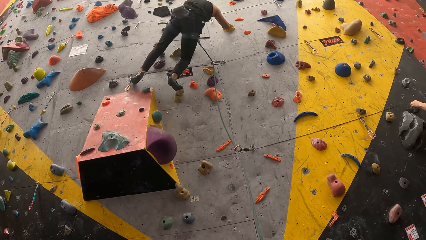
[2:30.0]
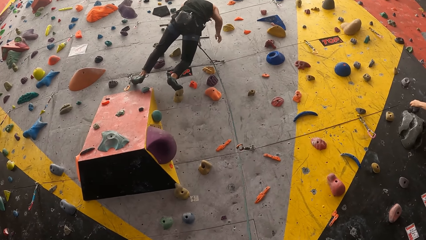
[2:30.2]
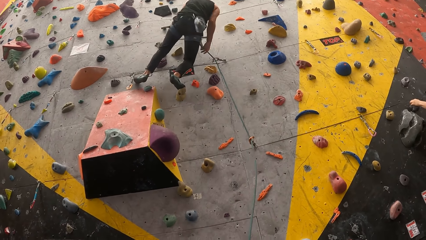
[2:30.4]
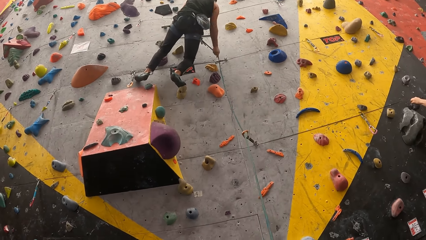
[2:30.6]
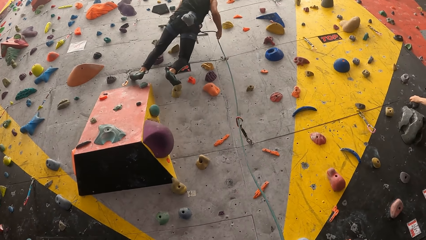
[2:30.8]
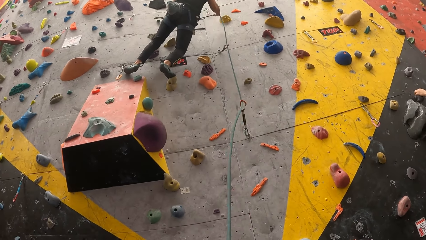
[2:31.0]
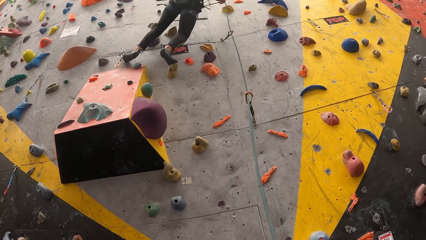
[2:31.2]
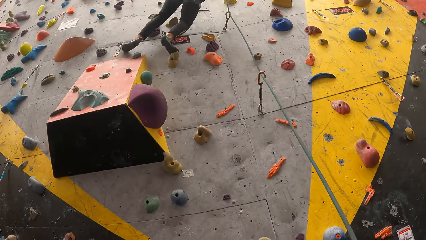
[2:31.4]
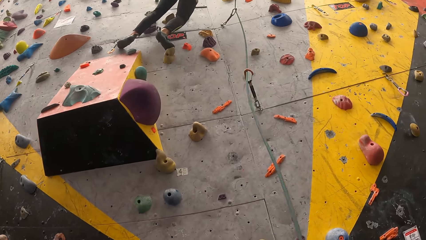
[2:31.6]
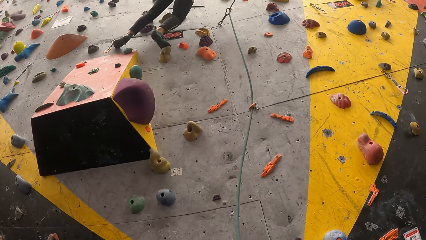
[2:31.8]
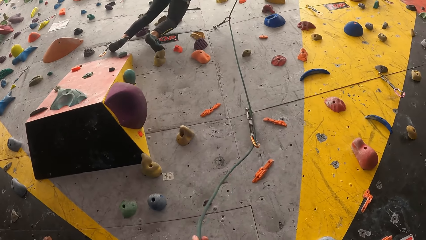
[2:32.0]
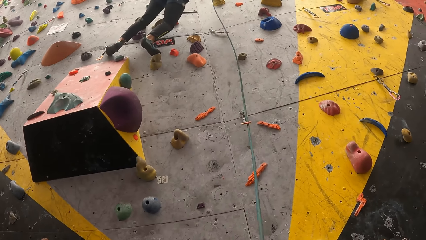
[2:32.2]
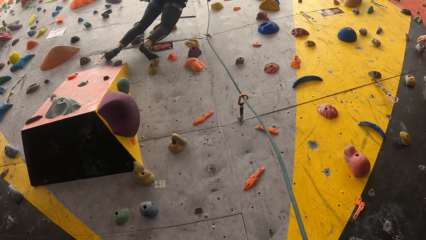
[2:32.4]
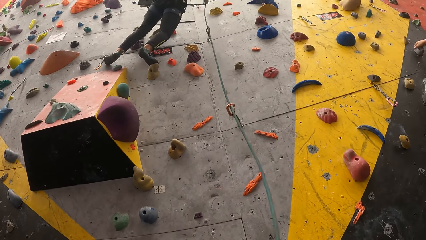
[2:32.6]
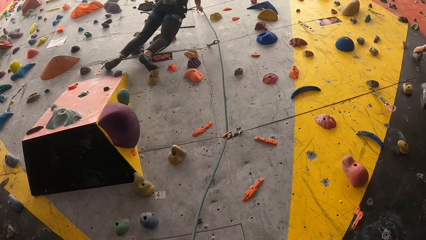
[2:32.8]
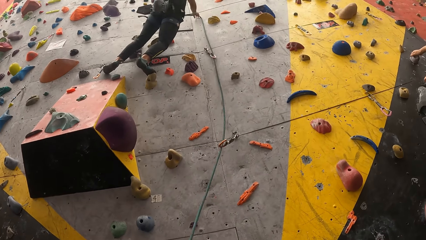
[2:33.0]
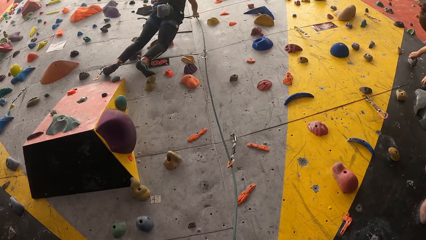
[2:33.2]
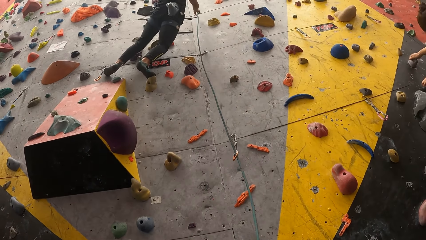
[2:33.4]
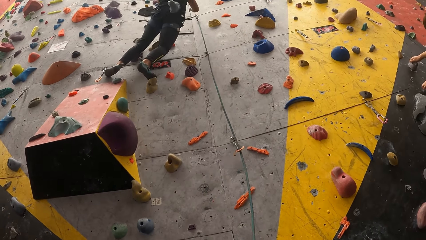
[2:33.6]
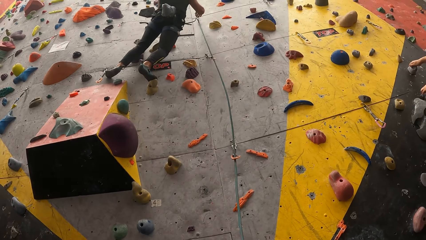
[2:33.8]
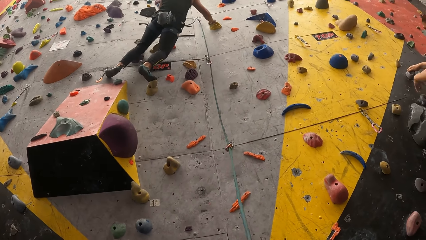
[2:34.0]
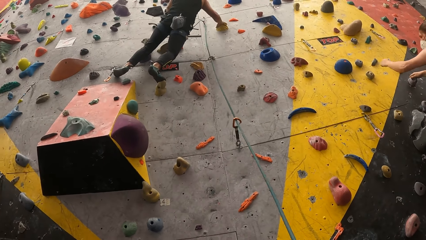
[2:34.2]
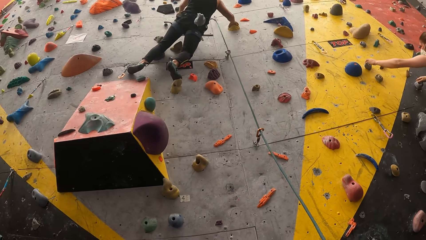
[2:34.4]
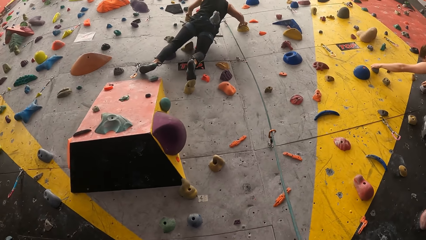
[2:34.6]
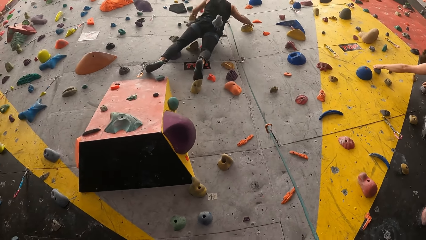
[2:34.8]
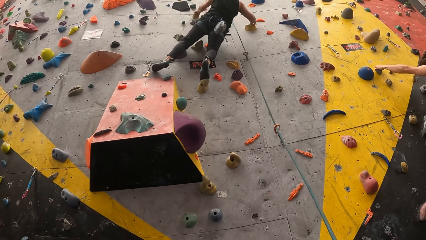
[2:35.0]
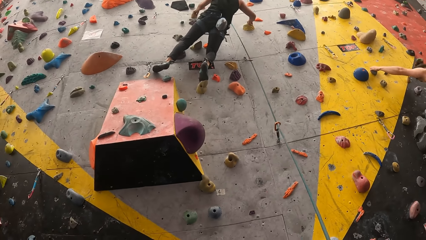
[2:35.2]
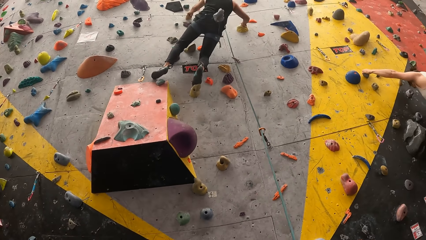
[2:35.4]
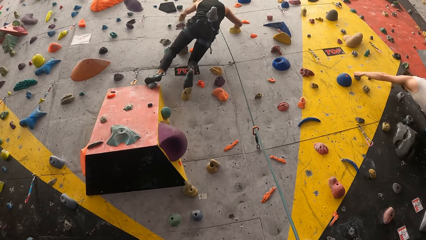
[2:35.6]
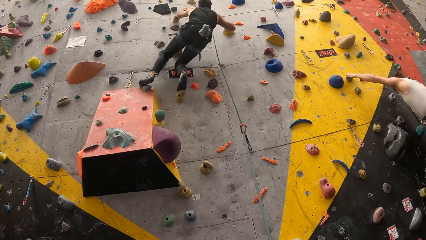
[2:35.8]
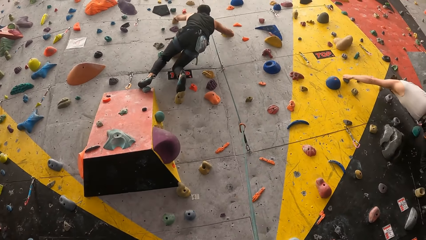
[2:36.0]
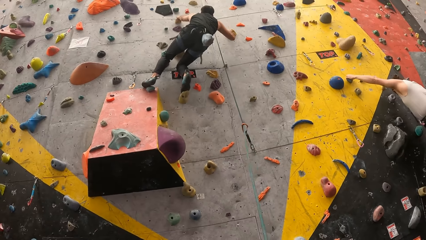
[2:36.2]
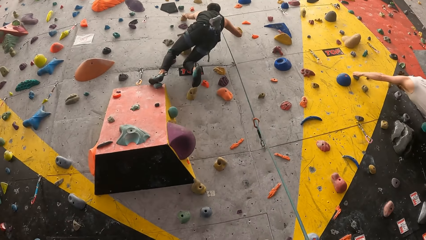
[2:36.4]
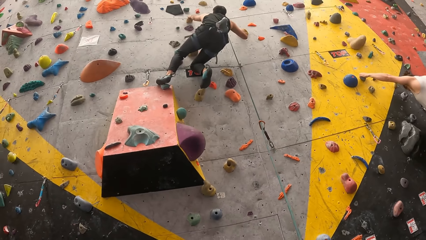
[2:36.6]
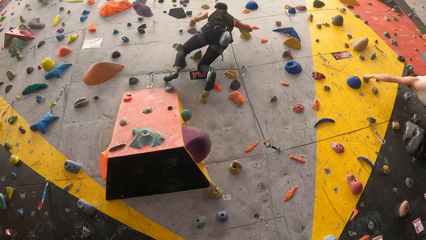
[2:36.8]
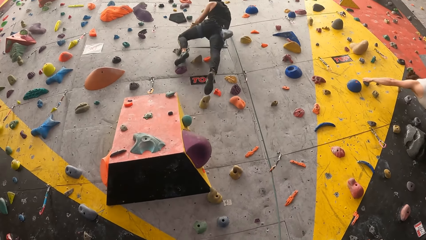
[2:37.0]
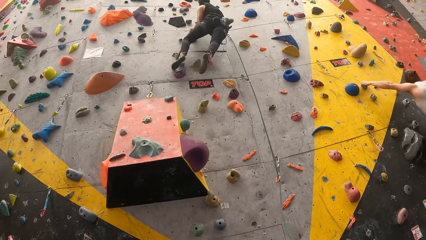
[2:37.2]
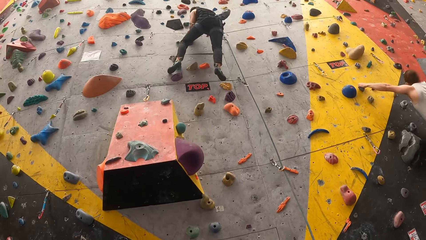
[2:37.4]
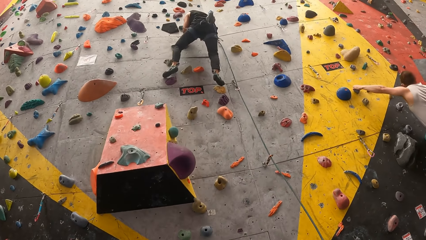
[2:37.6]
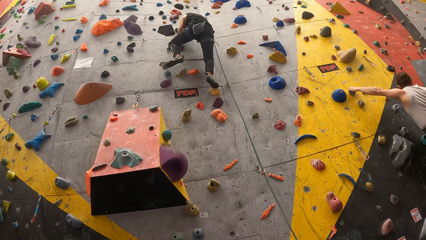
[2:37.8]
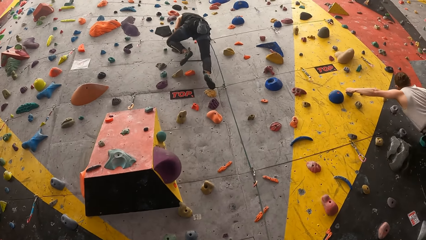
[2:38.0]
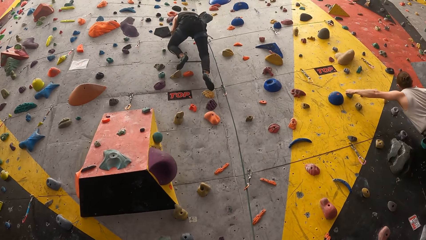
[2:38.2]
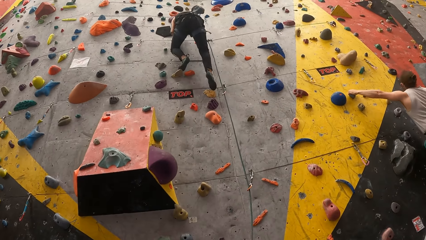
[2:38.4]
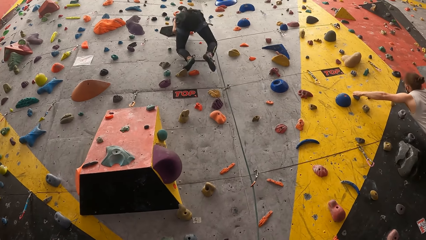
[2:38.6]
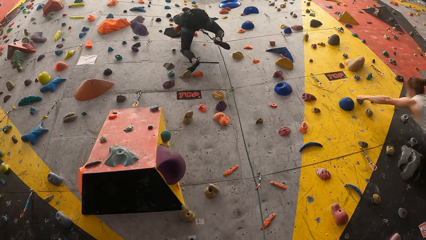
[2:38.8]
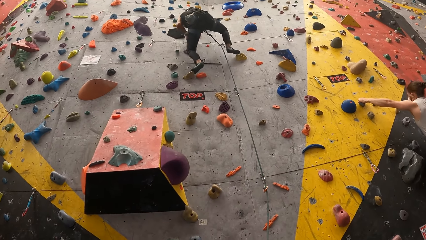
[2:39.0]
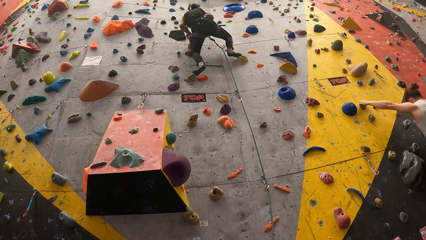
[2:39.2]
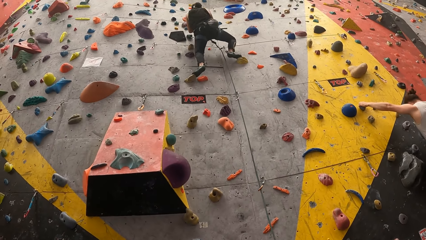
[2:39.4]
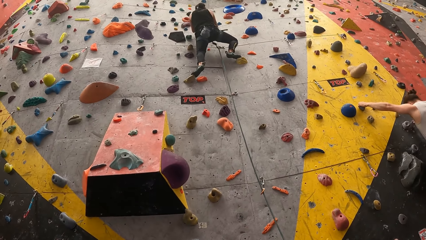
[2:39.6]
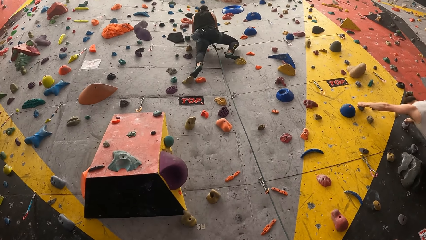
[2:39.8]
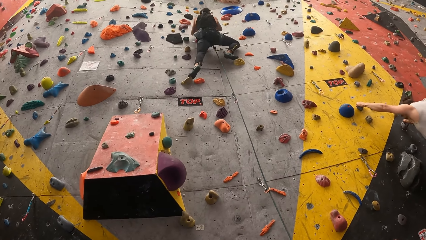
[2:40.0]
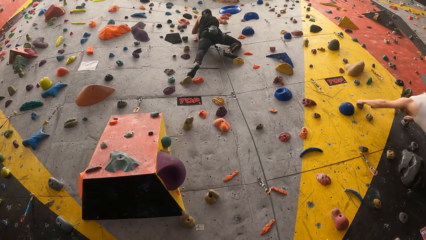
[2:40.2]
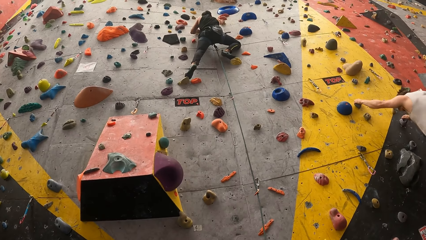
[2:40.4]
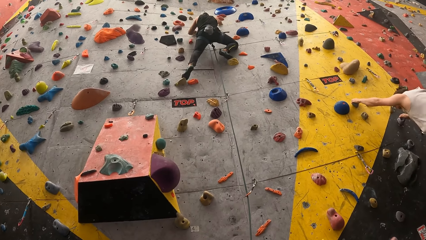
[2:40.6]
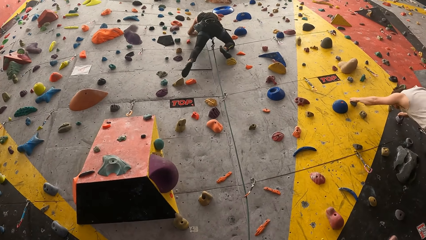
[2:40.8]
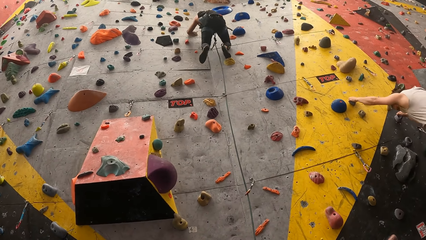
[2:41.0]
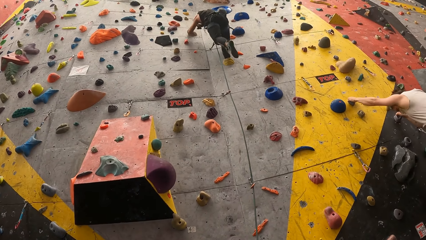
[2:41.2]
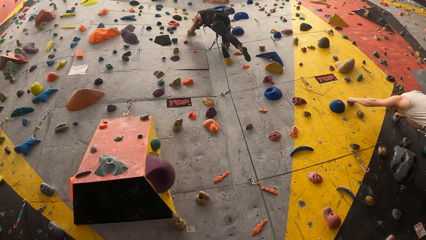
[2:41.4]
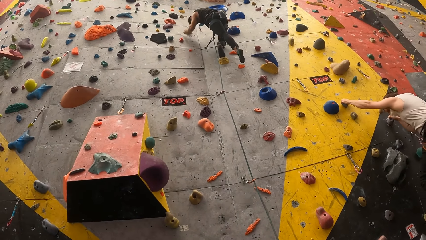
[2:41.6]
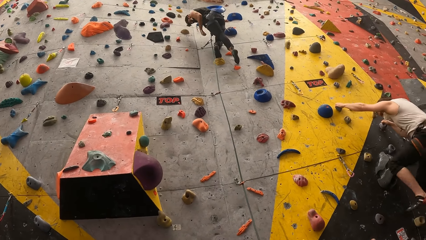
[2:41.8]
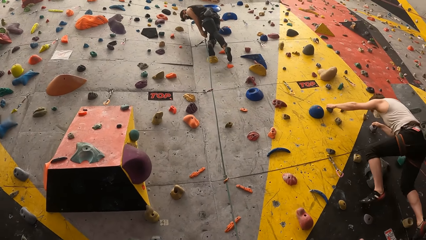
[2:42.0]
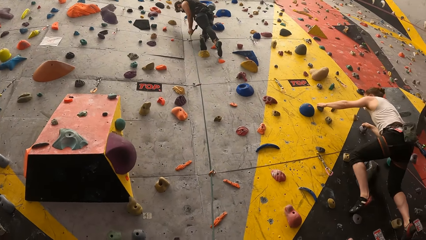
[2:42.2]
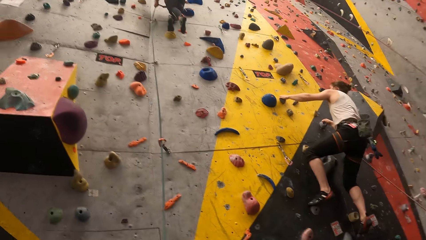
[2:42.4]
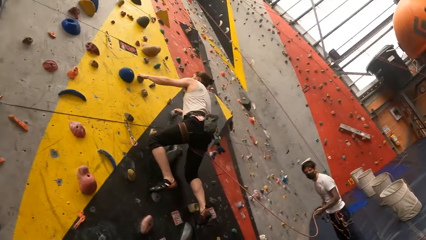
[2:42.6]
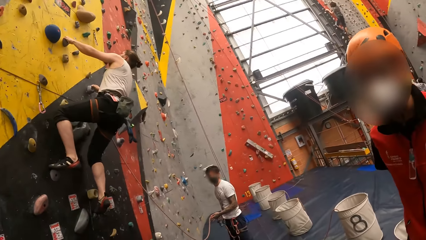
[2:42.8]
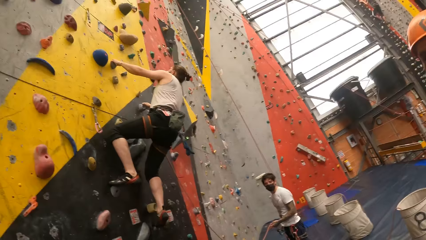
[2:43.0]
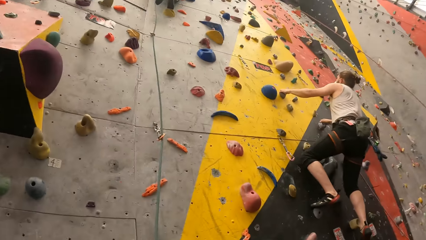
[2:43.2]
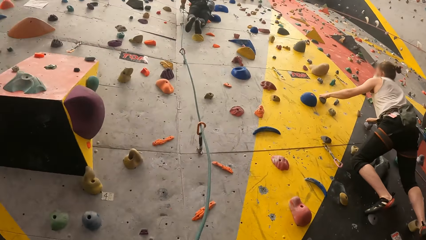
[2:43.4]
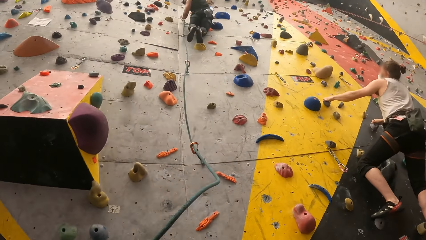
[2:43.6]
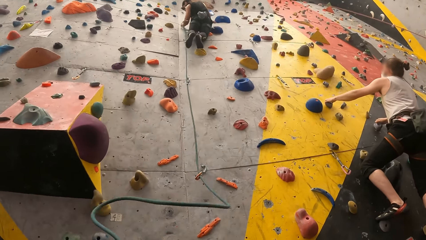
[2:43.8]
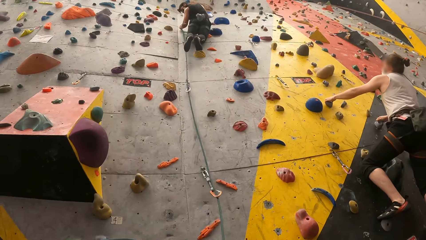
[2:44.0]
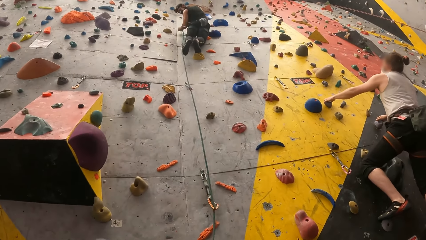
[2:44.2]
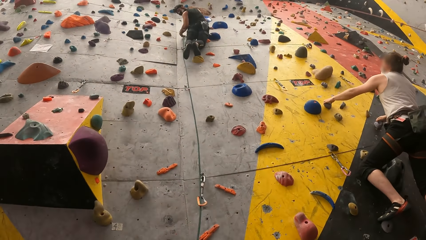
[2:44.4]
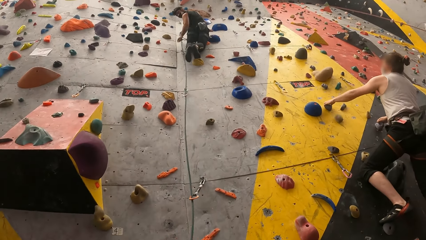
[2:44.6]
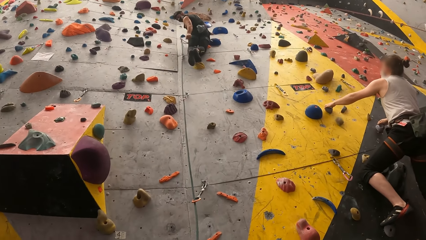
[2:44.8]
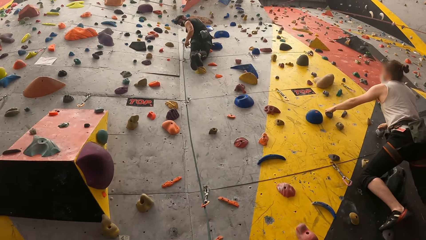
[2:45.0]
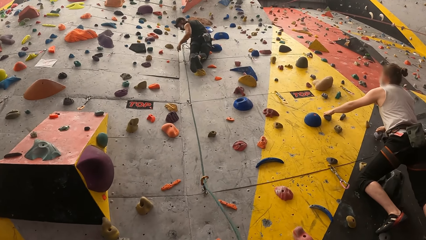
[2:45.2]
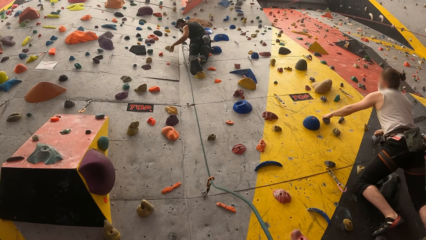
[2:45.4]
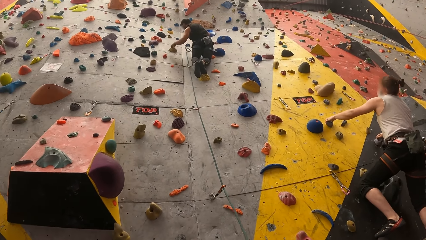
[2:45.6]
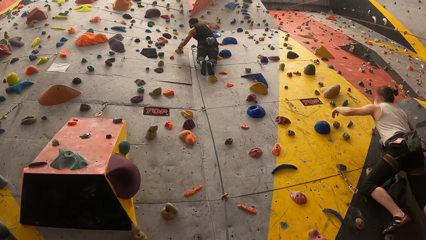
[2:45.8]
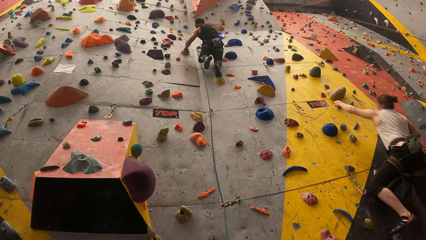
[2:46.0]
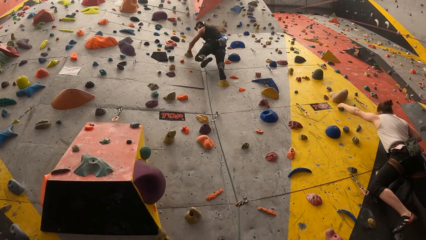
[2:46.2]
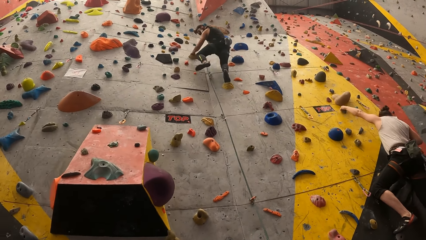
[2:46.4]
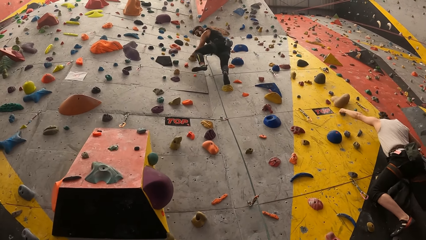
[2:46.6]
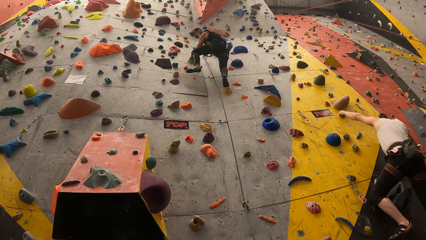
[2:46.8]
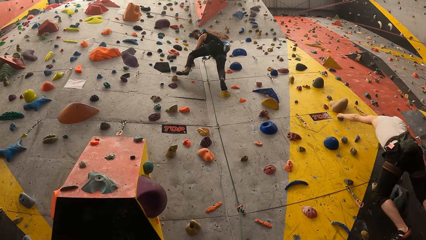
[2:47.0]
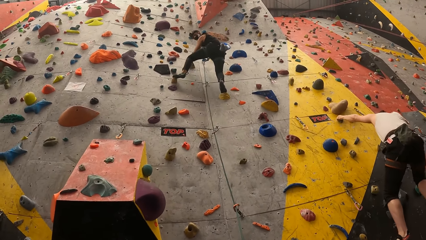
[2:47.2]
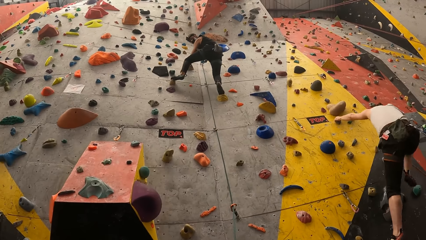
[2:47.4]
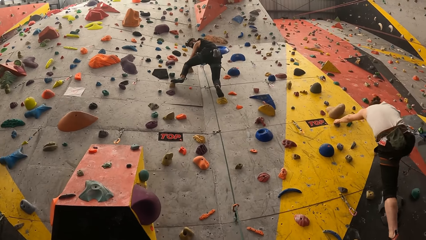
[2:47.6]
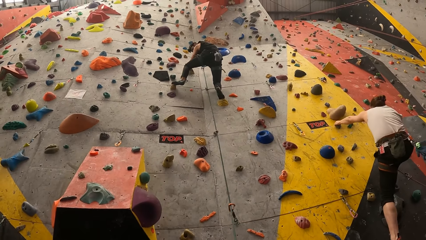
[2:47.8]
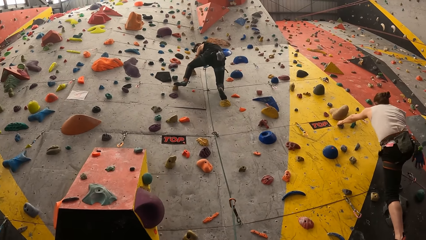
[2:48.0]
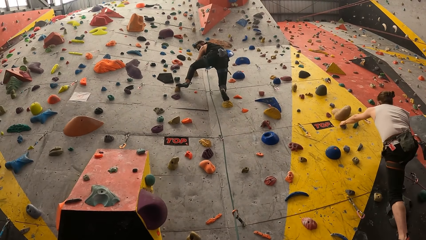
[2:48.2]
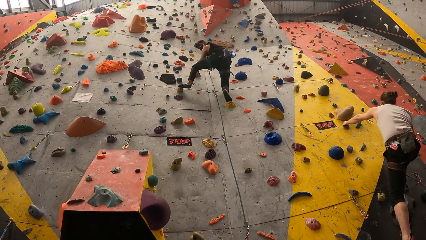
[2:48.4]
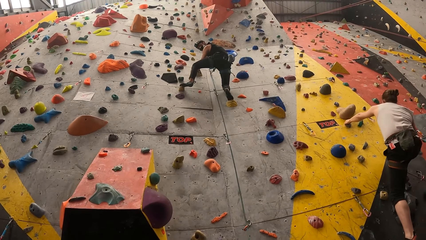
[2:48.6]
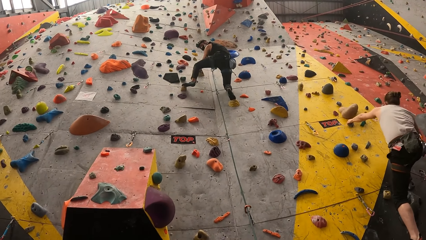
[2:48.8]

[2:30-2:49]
A man pulls a rope, puts the rope in a hook, holds a rock and climbs a climbing wall. A lady climbs the wall. The man pulls the rope. The camera wearer looks around. The man puts the rope in the hook, interacts with the camera wearer, holds the rock and climbs the climbing wall.
